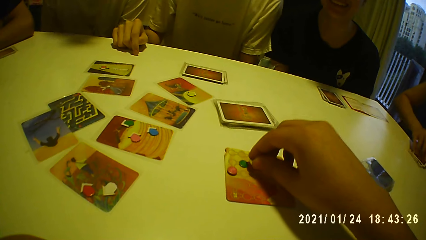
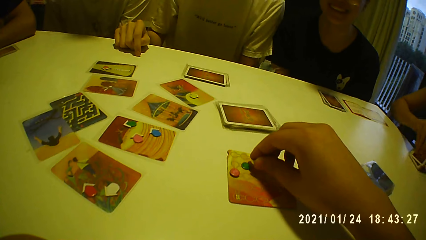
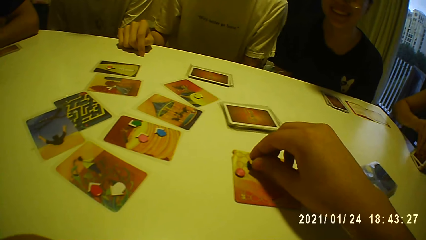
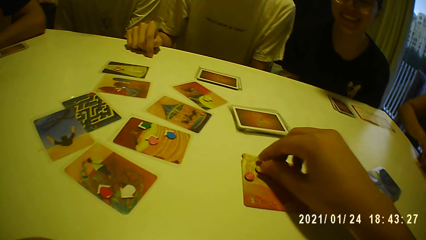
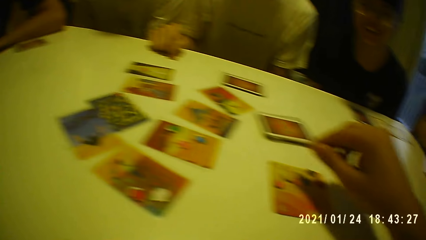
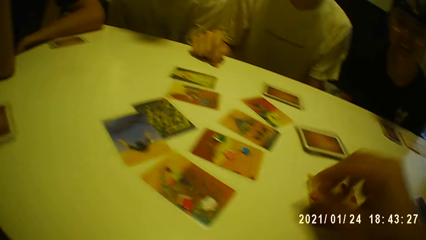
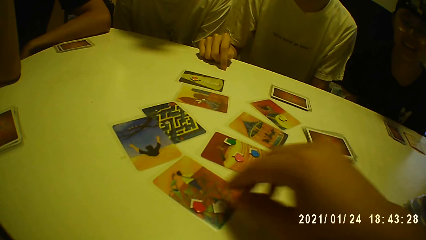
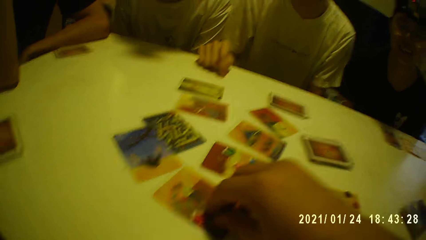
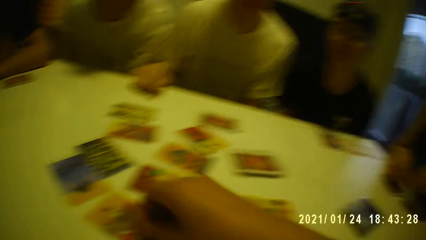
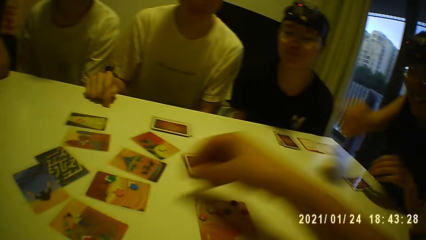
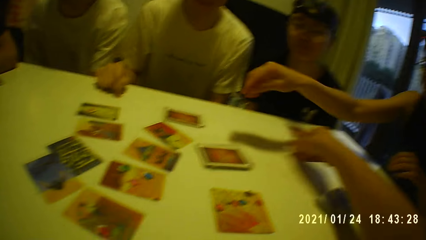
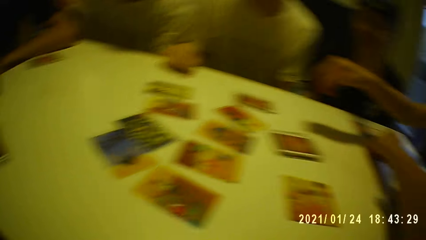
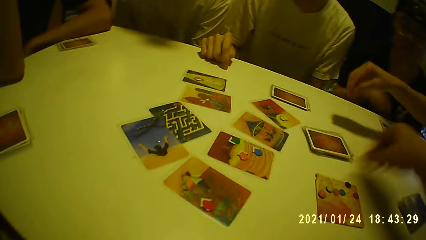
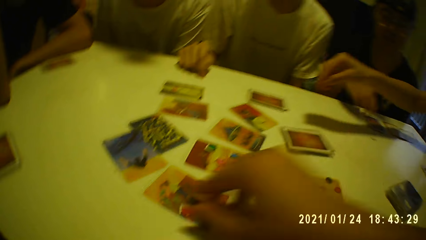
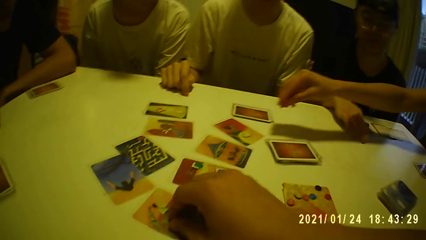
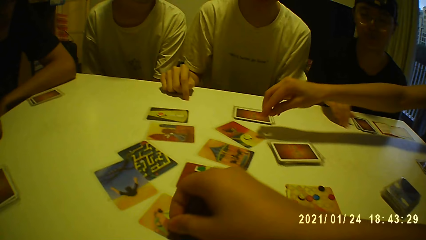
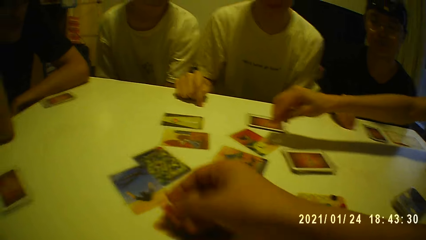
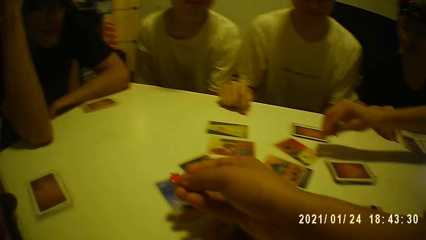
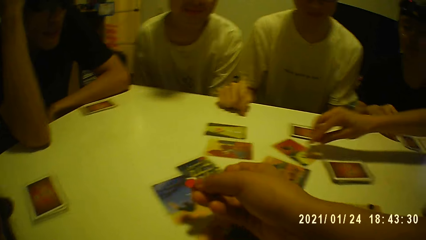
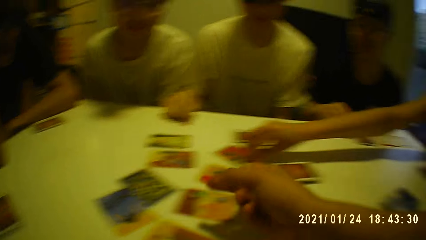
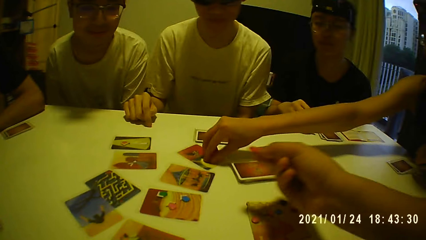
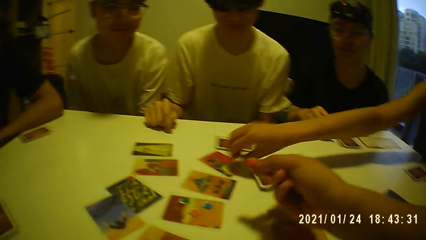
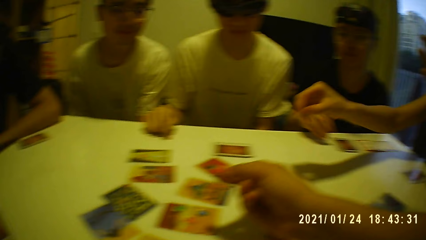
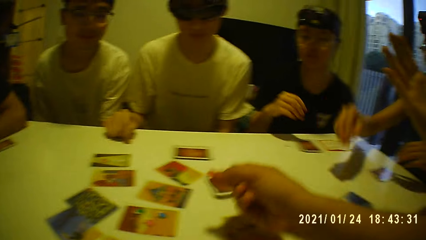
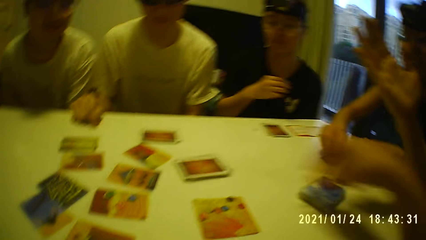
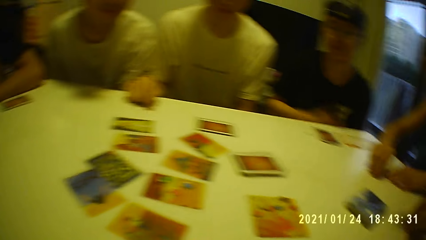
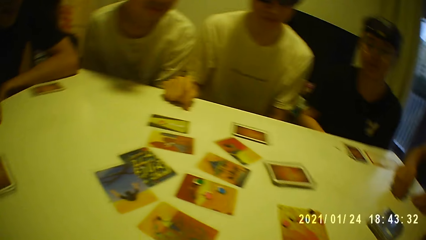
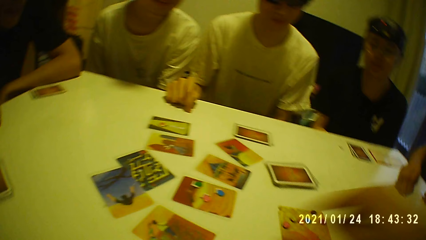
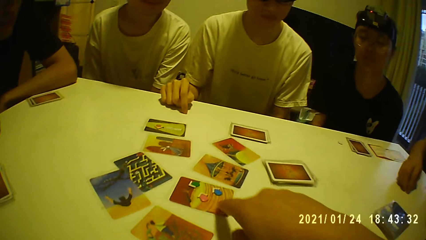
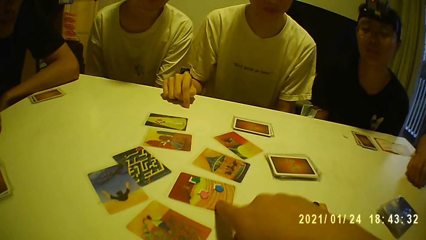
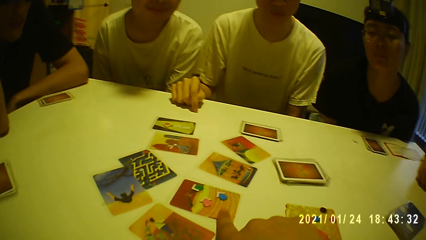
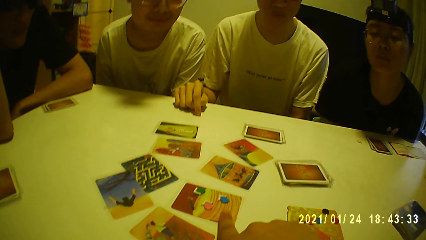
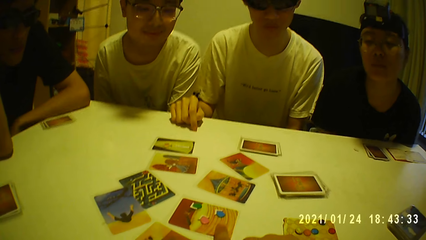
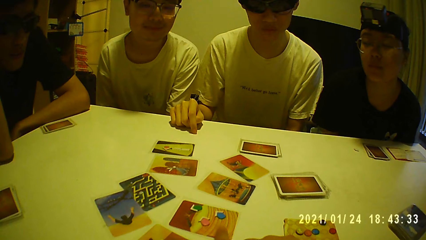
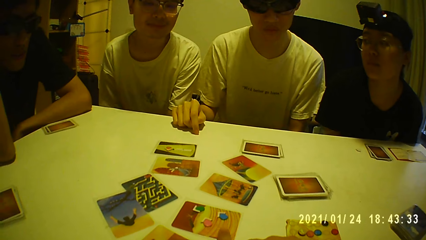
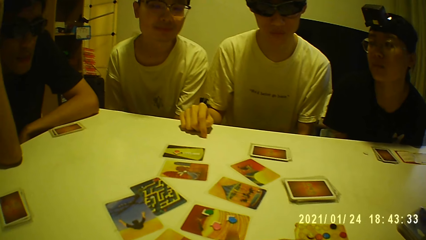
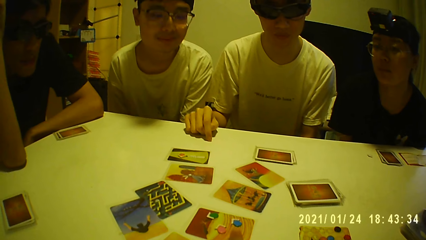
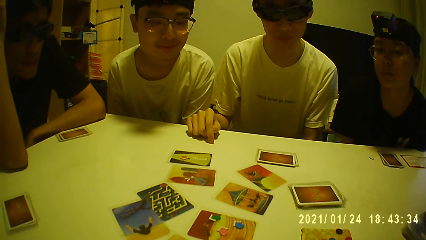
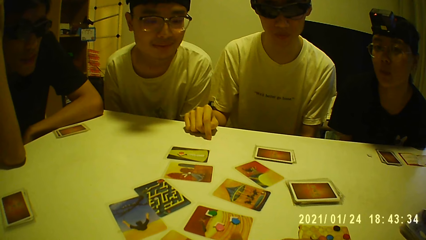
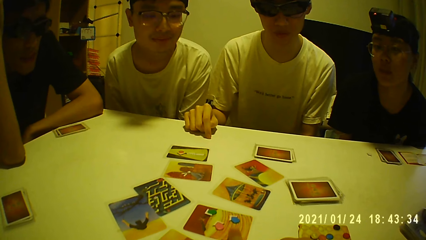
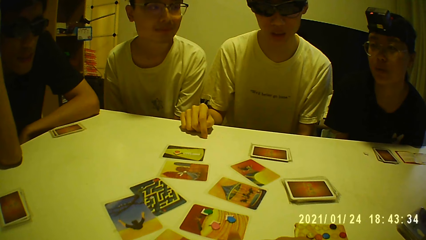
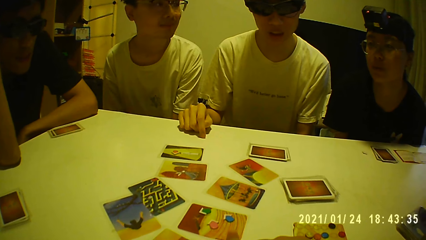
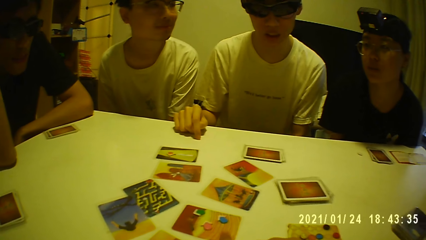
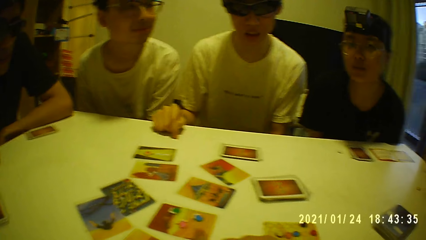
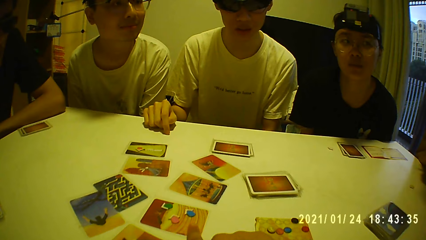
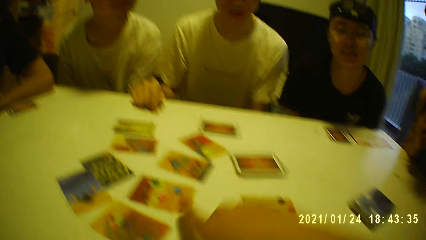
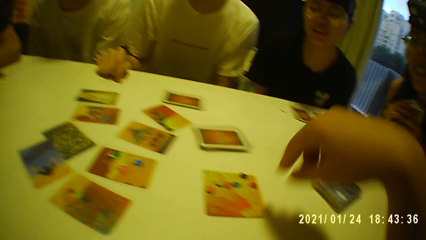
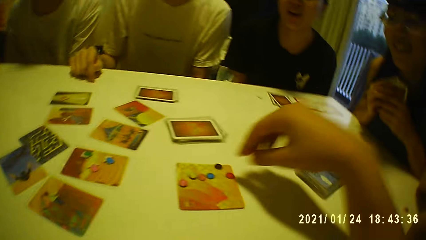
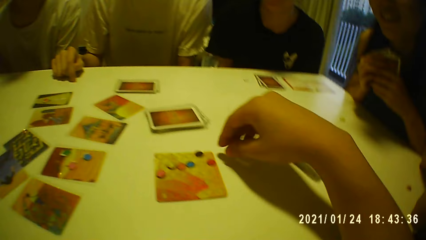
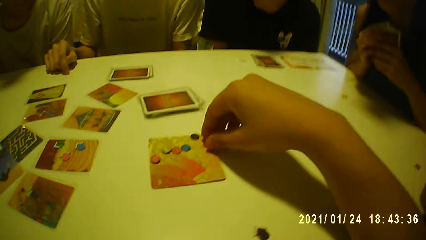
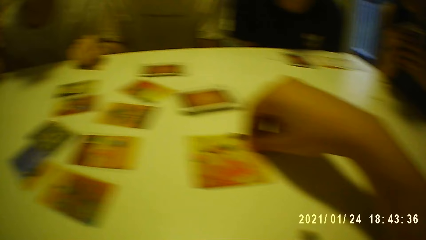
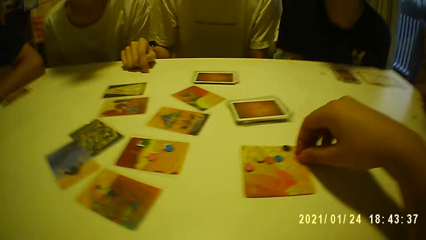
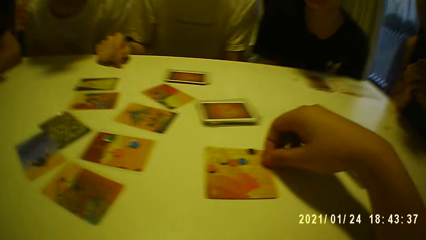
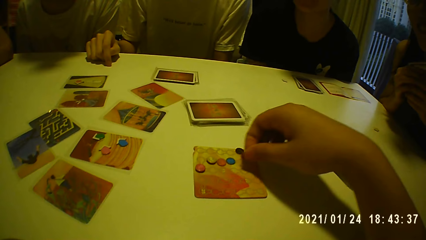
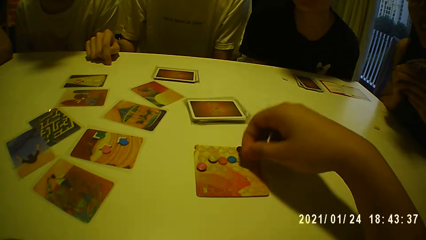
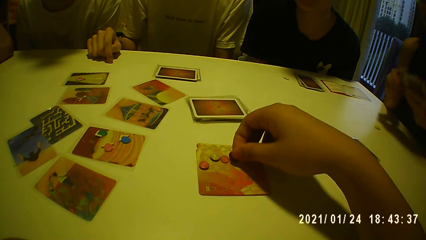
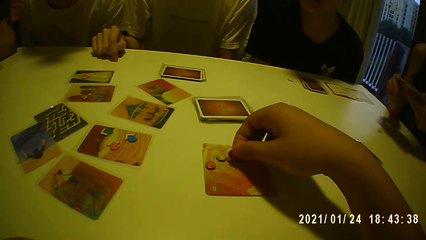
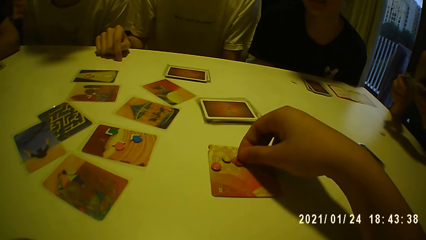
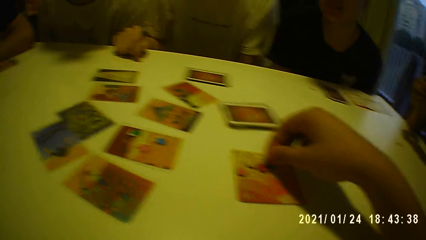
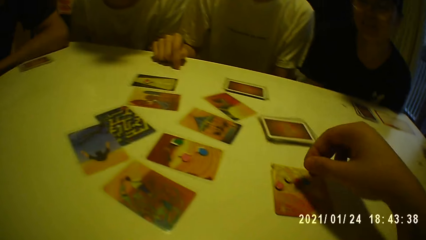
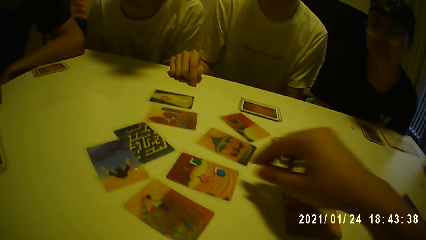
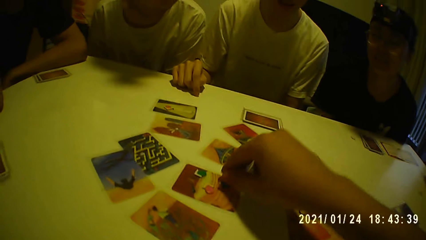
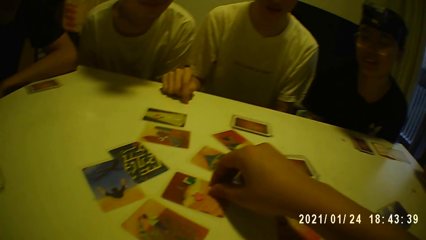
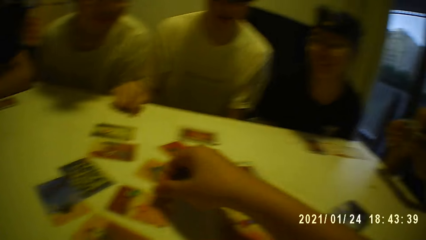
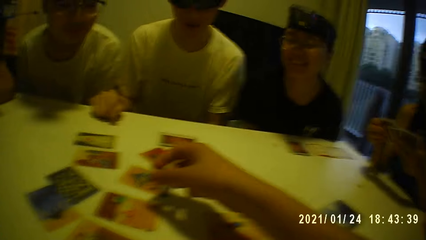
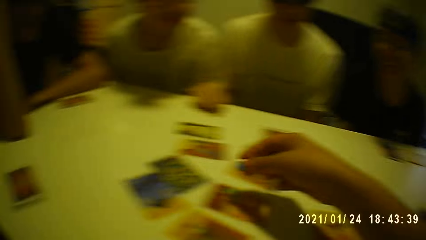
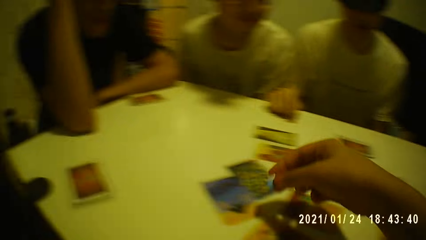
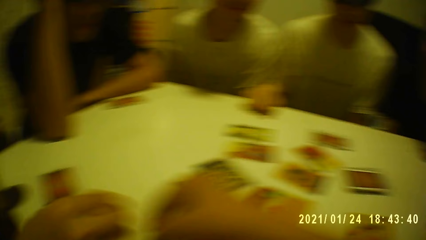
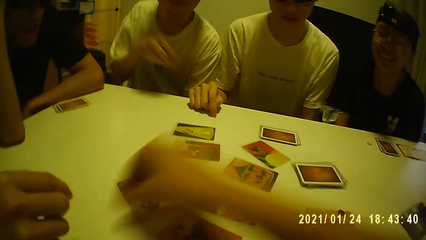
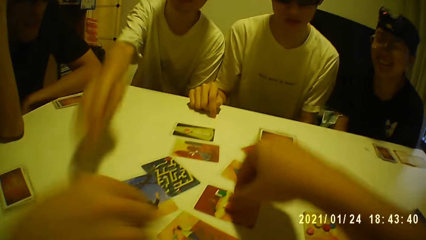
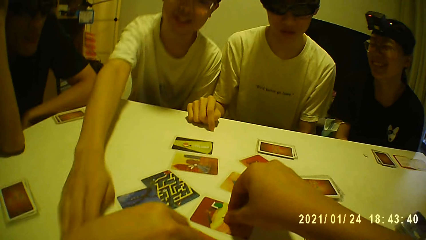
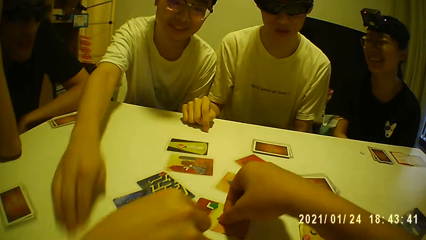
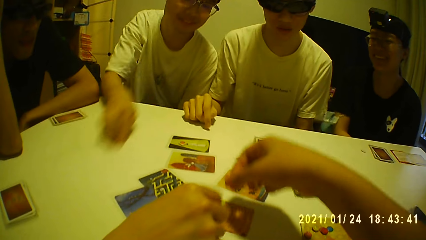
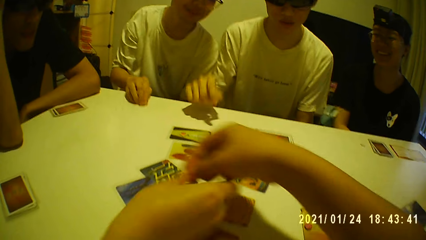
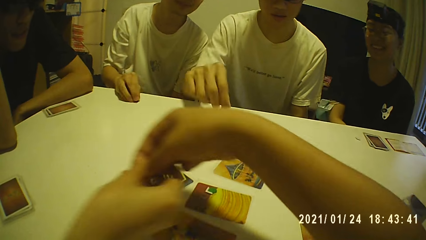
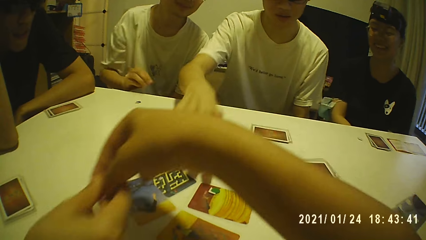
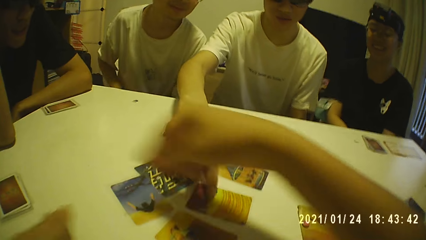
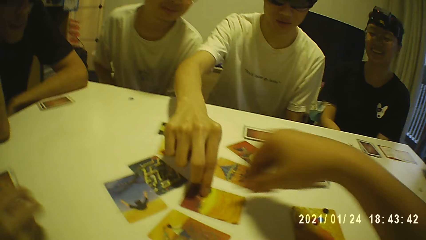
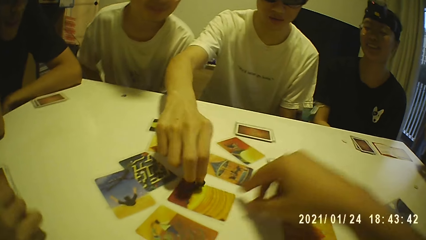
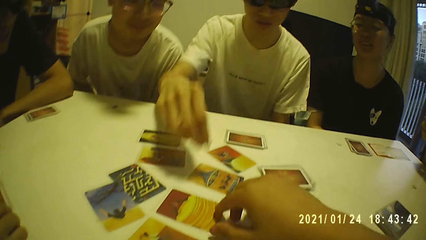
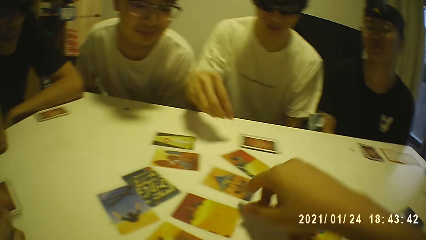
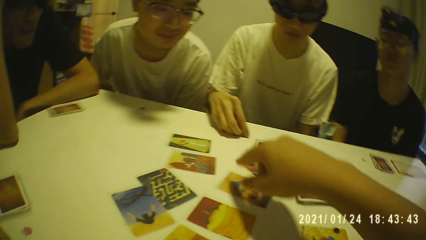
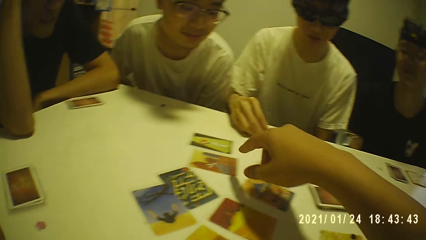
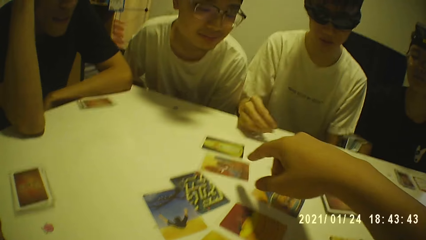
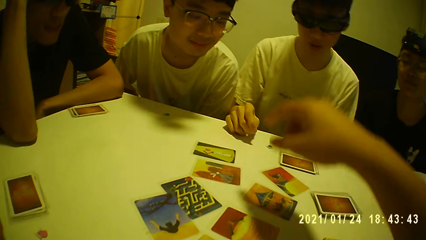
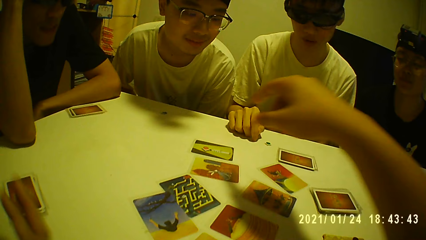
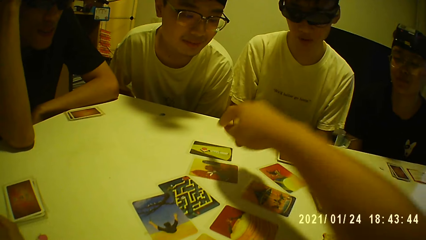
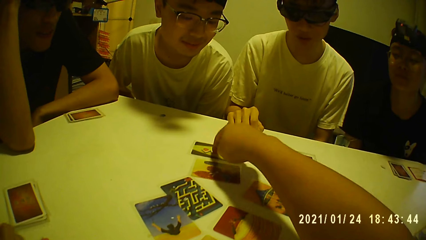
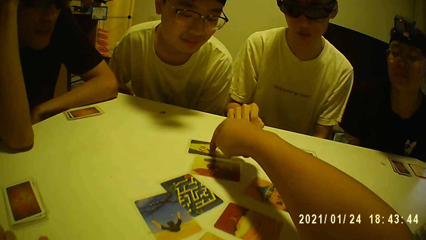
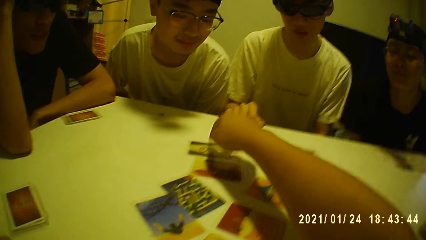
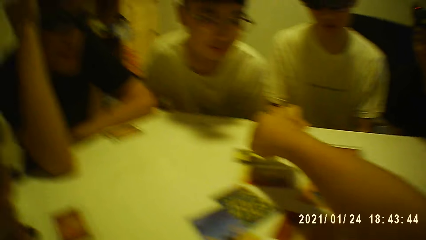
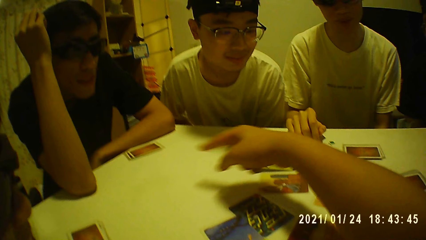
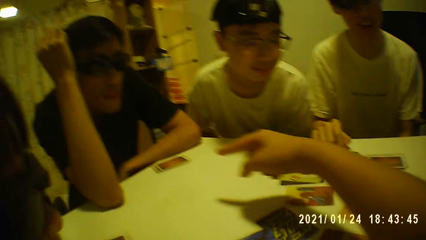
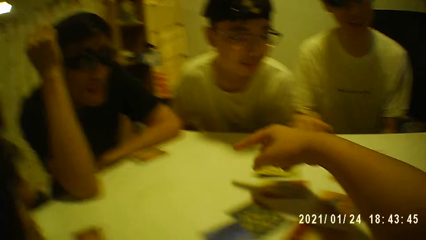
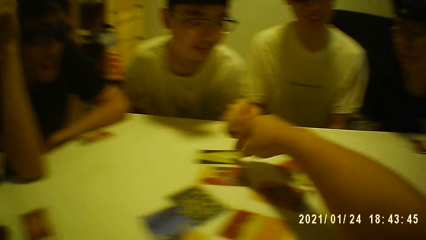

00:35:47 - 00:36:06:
A woman picks the cards on the table with her right hand. The camera wearer picks a game tile from the card on the table with his right hand. He places the game tile in his right hand on the table. He picks a game tile from the card on the table with his right hand. The woman picks a game tile from the card on the table with her right hand, and places the game tile in her right hand on the table. The camera wearer taps the game card on the table with his right hand. He picks the game tile from the game card with his right hand. He places the game tile in his right hand on the game card on the table. He picks the game tile from the game card with his right hand. He places the game tile in his right hand on the table. He picks a game tile from the game card with his right hand. A man moves the game tile on the table with his right hand. A person stretches the hand. The camera wearer passes the game tile in his right hand to another woman's right hand. Another man picks a game tile from the game card on the table with his right hand. The second man places the game tile in his right hand on the table. The camera wearer points at the cards. He touches the game card on the table with his right hand.
